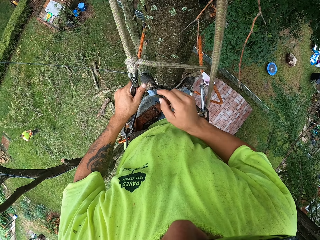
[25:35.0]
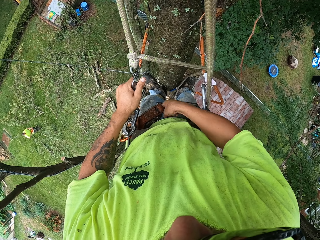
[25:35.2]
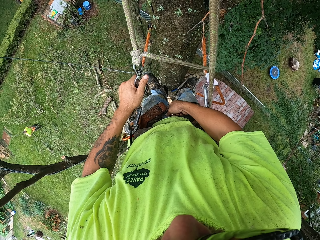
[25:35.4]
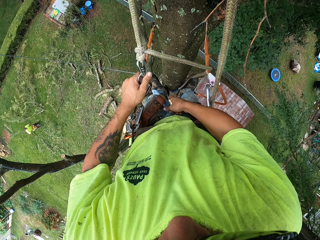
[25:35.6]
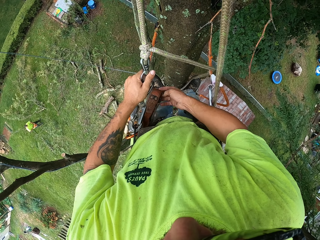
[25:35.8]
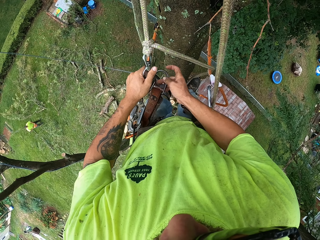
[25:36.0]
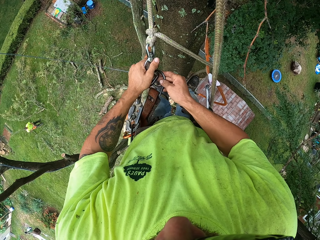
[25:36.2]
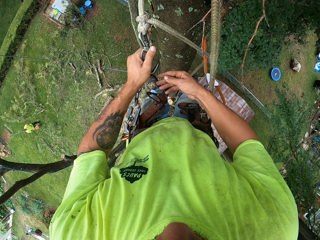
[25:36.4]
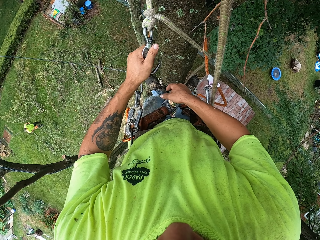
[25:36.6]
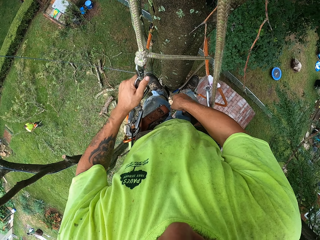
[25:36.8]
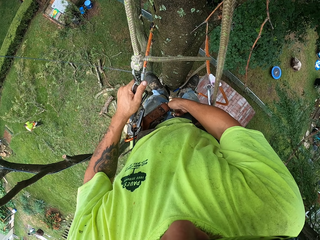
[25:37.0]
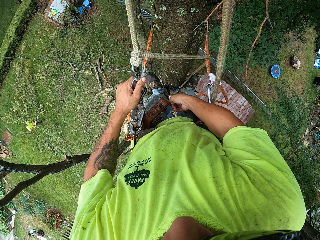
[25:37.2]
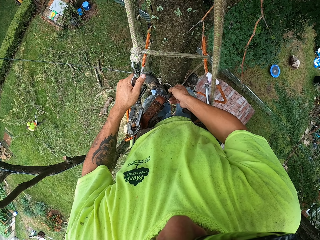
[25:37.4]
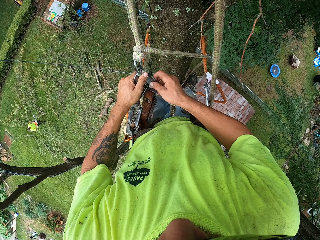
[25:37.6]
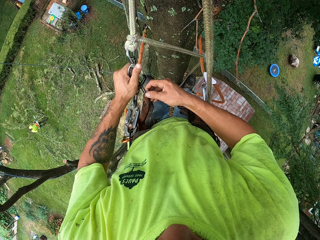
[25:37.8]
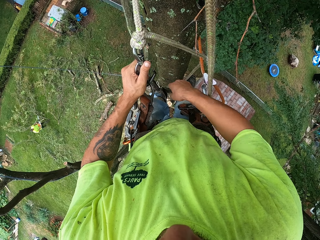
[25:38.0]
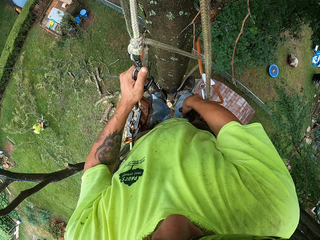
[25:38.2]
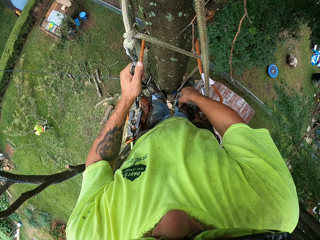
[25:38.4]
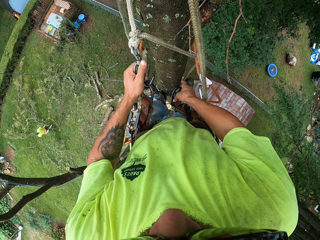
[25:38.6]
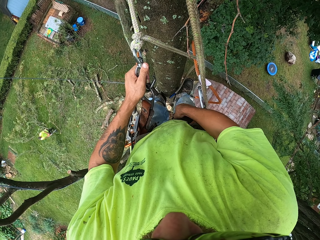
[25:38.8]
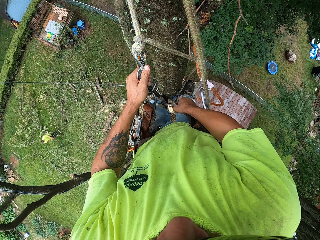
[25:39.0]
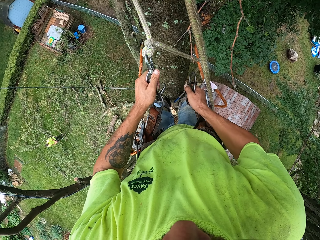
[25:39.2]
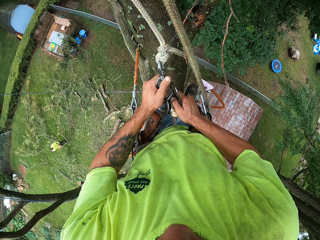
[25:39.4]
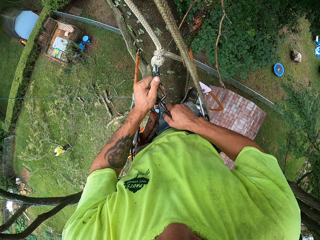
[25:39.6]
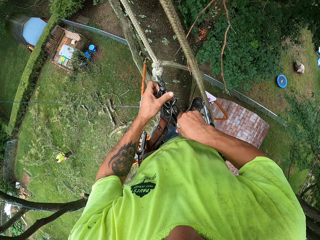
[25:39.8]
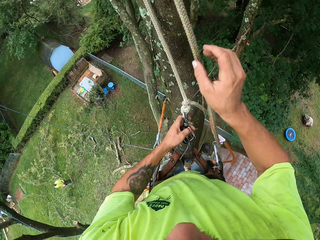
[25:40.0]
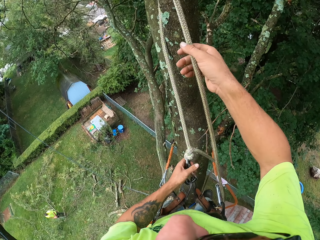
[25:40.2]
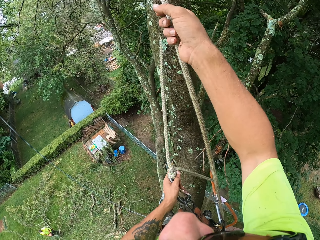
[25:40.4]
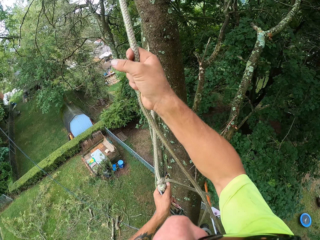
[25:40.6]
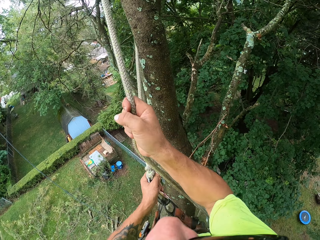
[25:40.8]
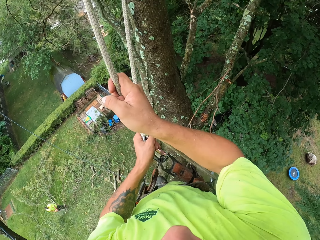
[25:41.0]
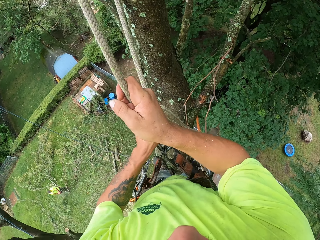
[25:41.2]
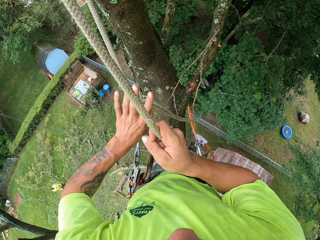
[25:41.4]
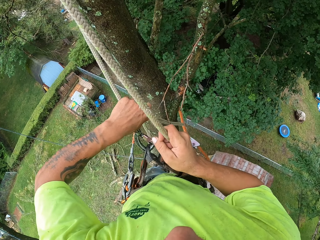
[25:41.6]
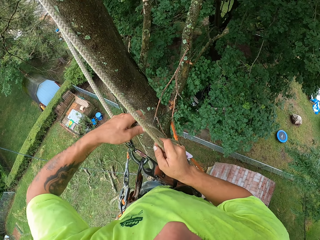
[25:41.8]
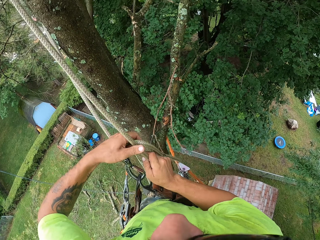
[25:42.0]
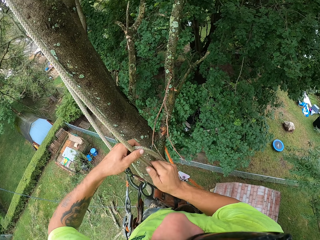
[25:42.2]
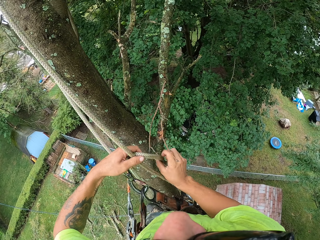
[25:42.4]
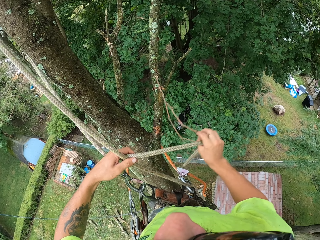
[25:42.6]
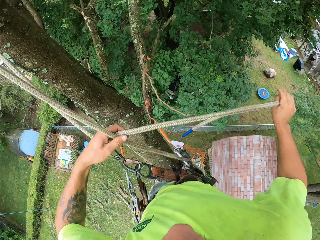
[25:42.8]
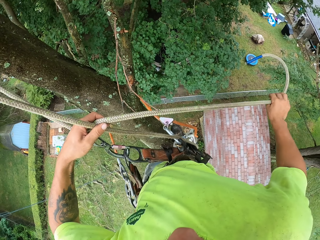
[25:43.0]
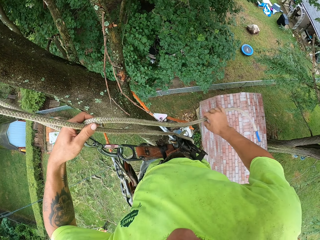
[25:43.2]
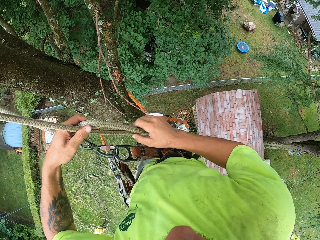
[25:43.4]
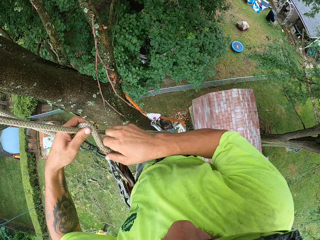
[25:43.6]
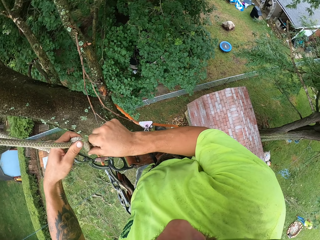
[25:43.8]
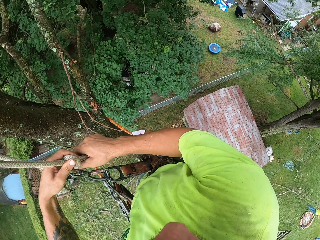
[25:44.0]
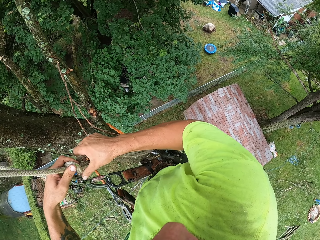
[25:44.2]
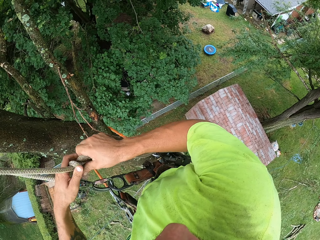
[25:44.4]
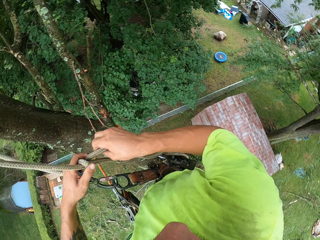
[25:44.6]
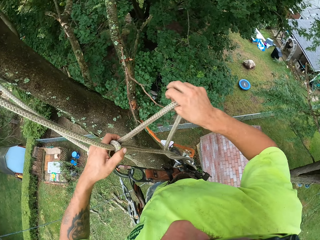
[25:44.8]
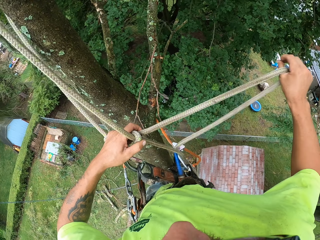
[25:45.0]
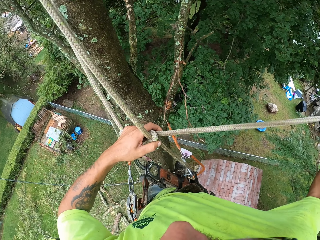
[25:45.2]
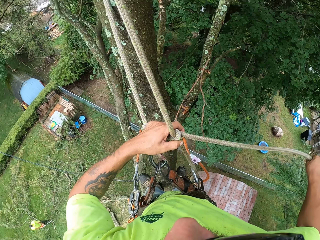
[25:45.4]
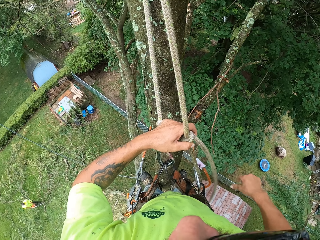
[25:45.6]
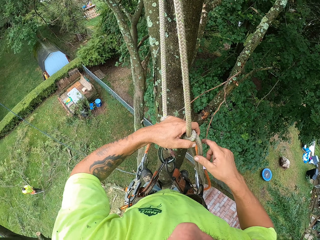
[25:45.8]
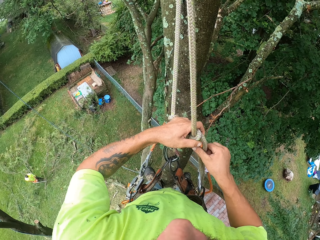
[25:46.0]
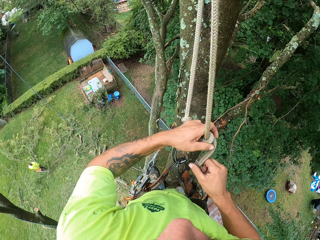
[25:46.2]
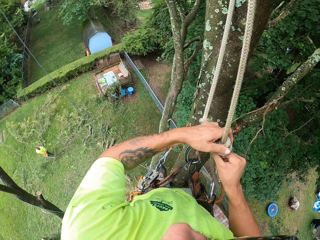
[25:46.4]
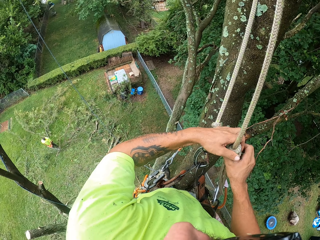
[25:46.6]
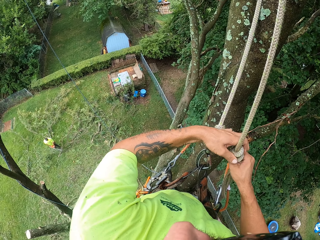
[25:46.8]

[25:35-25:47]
The man turns on the chainsaw in his right hand with his left hand. The camera wearer holds the climbing harness' hoop with his right hand. He fits the rope on the belt. He hooks the carabiner in his left hand to the climbing harness' hoop in his right hand. He holds the climbing harness' hoop with his right hand. He hooks the carabiner in his left hand to the climbing harness' hoop in his right hand. He holds the rope with his right hand. He holds the rope with his left hand. He ties a knot on the rope with his right hand.

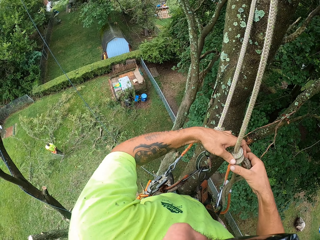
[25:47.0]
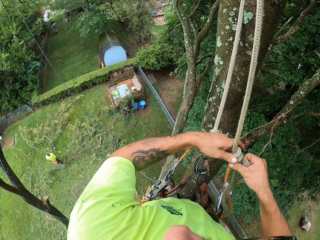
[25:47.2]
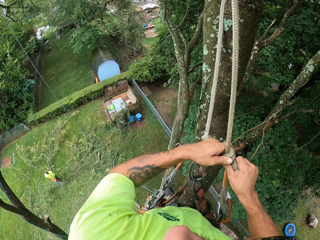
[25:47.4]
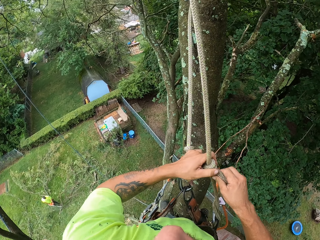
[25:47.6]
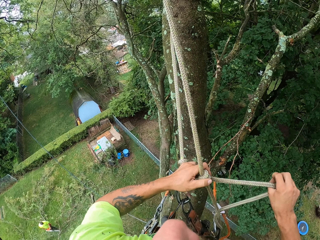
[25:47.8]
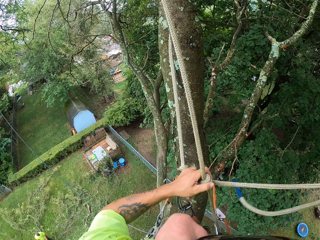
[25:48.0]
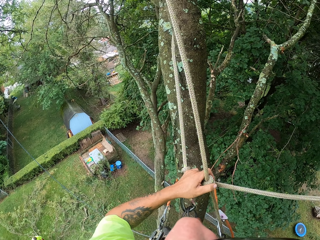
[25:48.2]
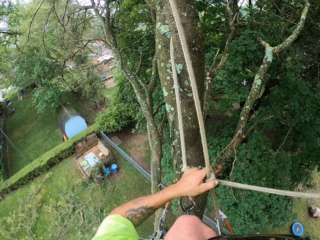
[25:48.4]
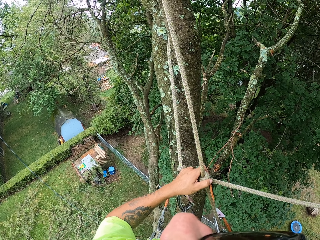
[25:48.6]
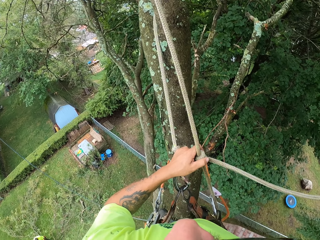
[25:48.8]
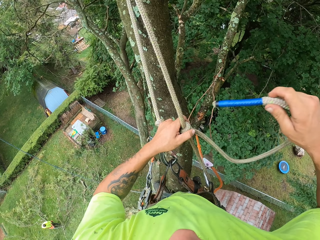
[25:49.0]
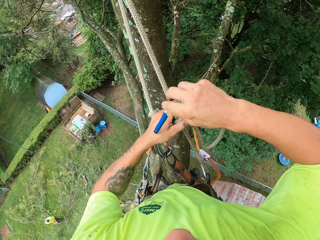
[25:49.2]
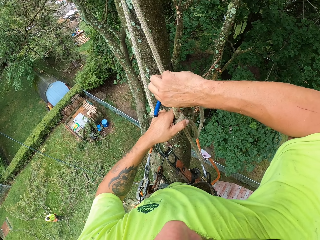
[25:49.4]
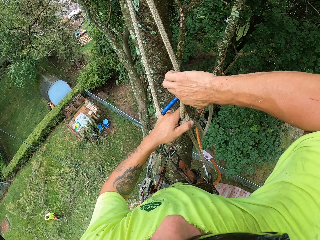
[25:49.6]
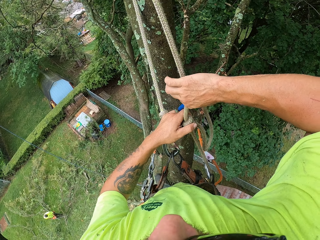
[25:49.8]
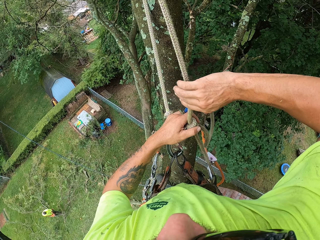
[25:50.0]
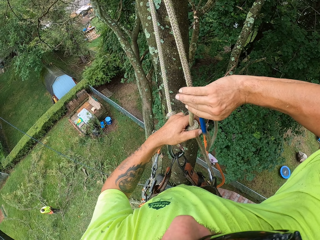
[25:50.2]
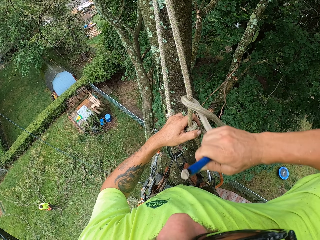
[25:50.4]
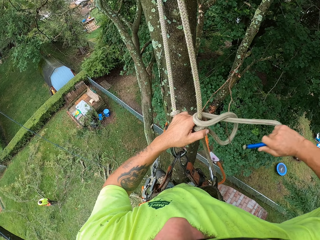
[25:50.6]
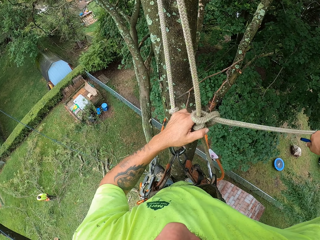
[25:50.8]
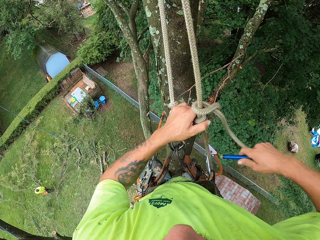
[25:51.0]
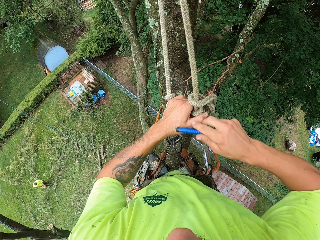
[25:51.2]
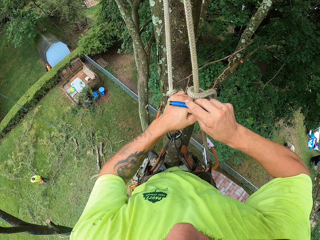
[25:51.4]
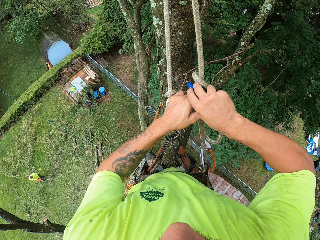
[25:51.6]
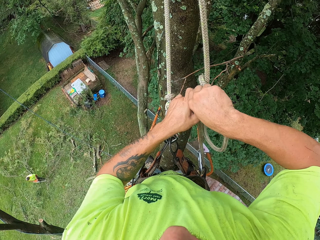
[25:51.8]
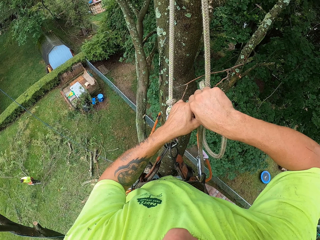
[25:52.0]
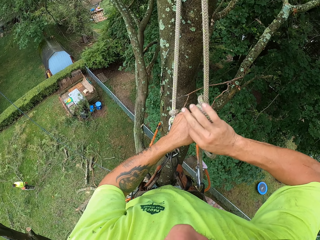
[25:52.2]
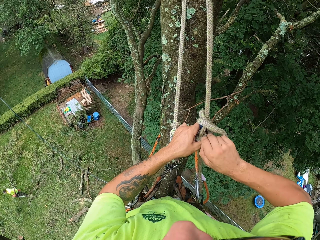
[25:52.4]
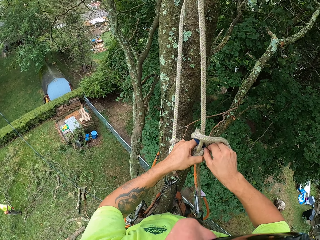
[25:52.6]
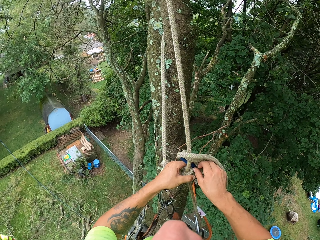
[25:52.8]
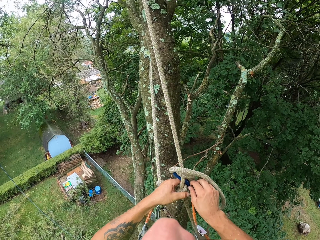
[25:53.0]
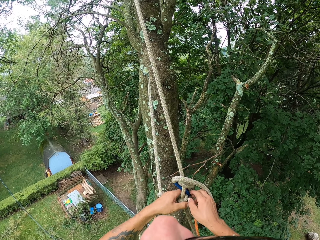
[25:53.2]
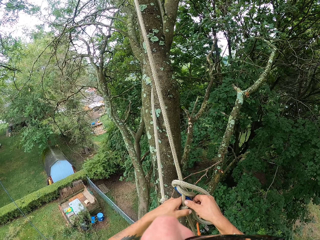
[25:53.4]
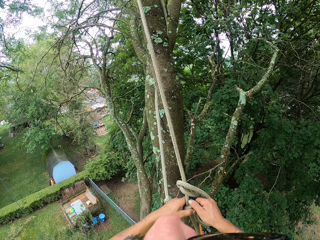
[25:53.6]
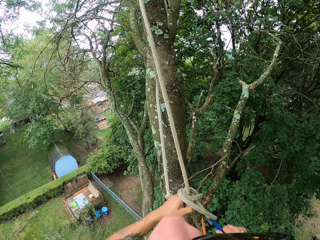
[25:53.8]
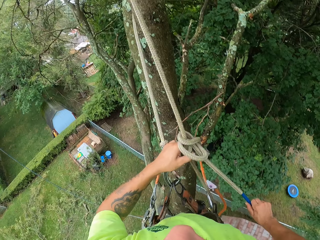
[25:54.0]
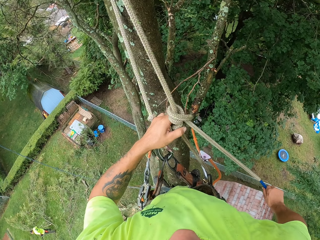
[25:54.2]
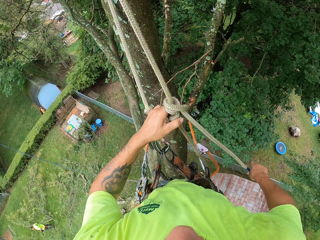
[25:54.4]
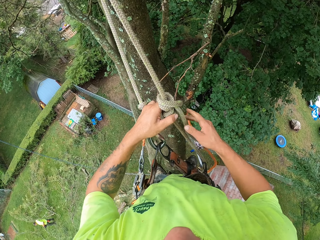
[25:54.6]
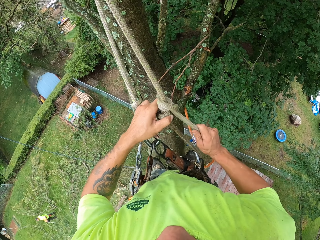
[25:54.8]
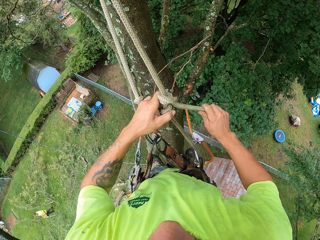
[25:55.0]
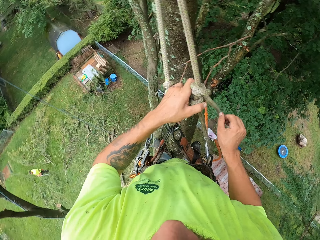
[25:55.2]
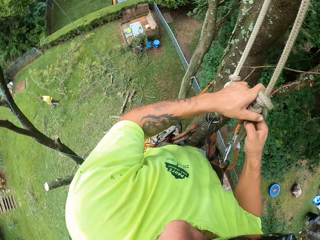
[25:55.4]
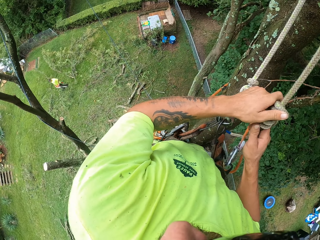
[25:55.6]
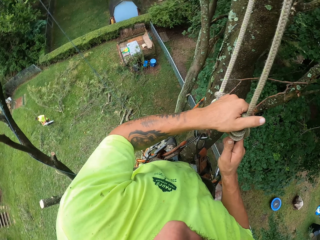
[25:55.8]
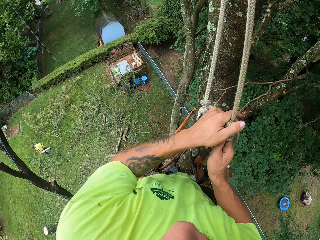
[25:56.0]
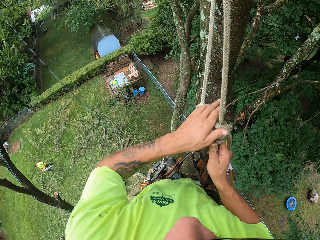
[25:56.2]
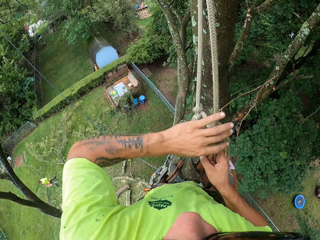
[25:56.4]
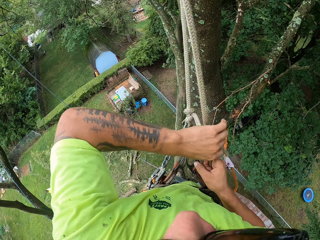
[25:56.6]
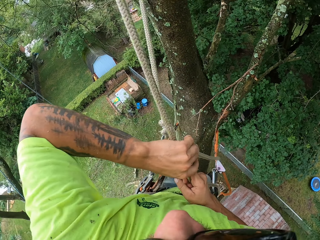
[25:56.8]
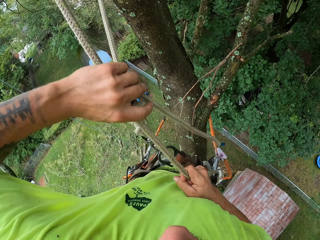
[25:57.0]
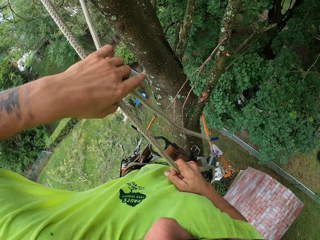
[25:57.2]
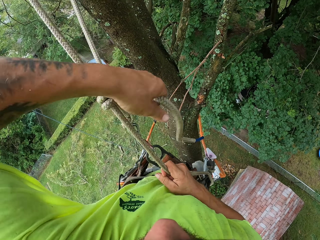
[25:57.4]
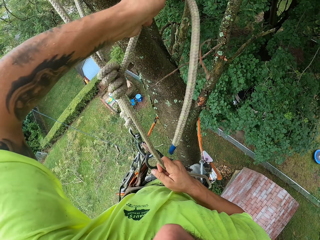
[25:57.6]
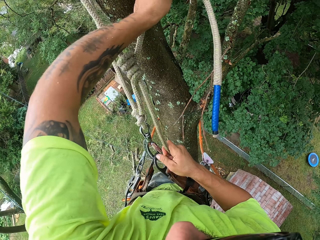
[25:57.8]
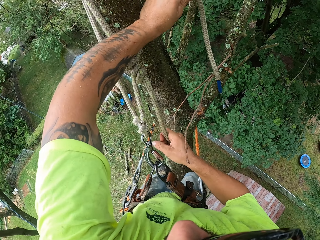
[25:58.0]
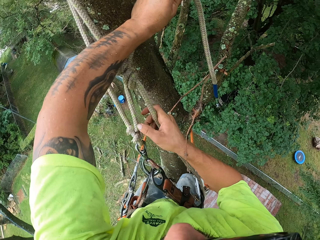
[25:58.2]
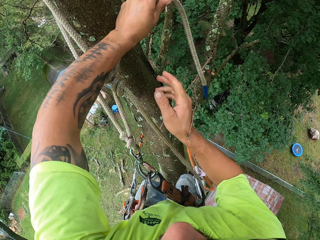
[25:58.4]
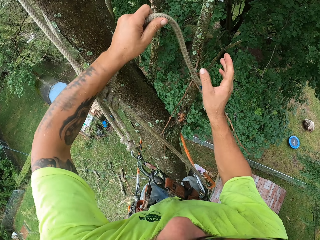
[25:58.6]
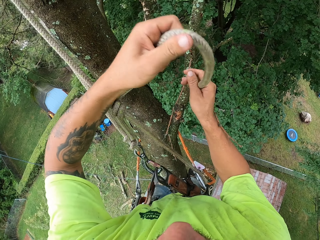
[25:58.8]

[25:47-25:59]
The camera wearer adjusts the knot on the rope with both hands. They hold the rope with both hands.
